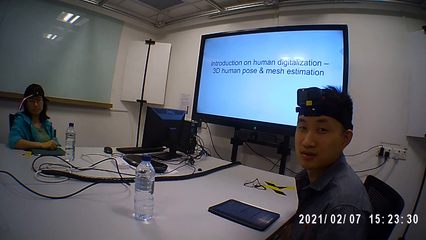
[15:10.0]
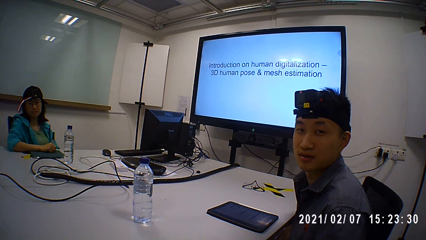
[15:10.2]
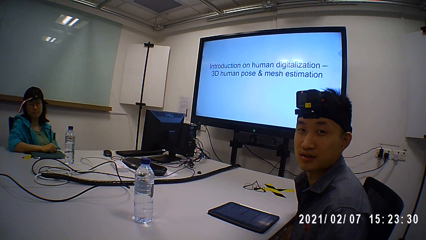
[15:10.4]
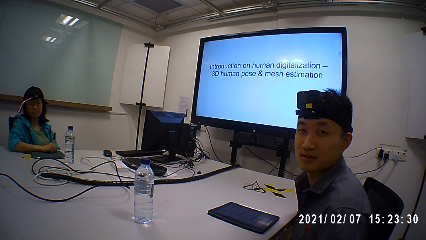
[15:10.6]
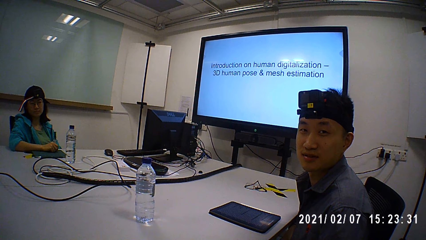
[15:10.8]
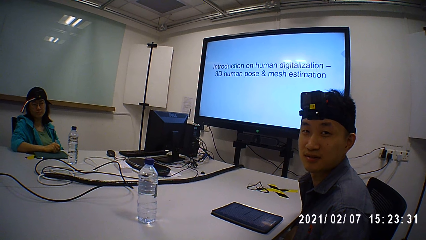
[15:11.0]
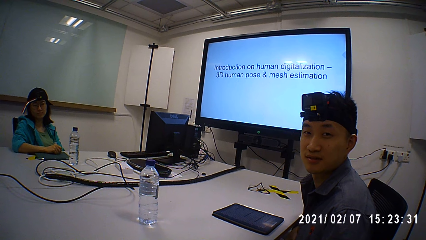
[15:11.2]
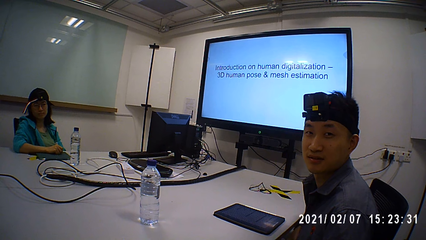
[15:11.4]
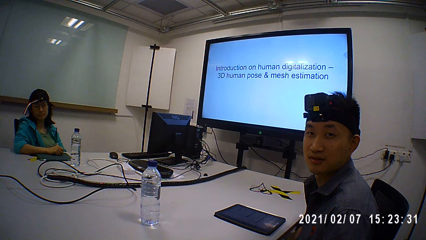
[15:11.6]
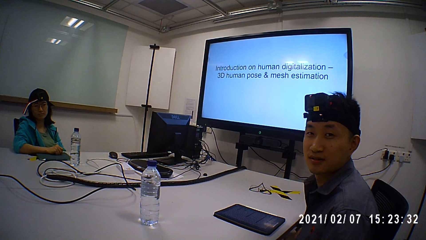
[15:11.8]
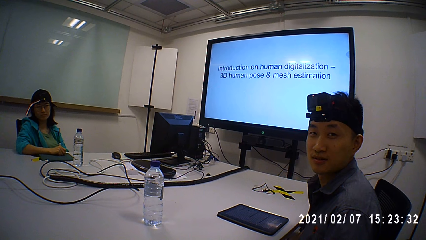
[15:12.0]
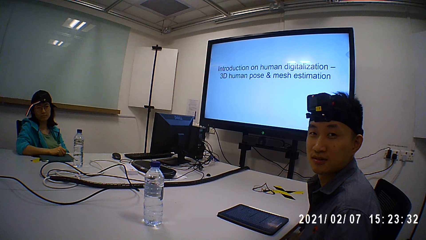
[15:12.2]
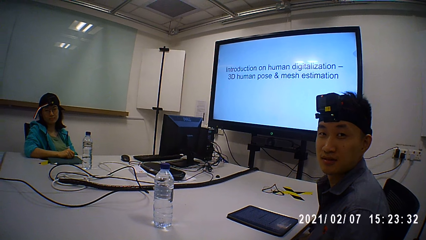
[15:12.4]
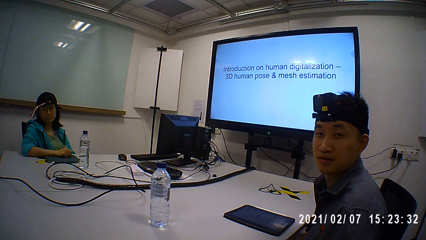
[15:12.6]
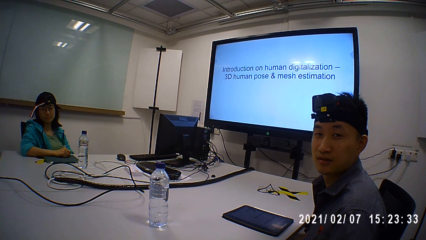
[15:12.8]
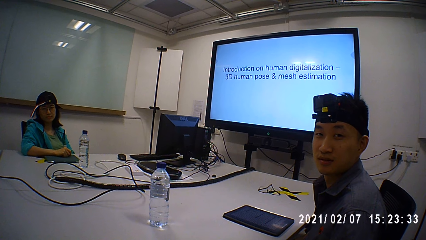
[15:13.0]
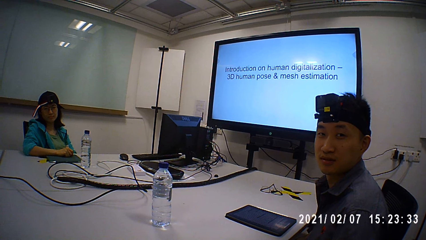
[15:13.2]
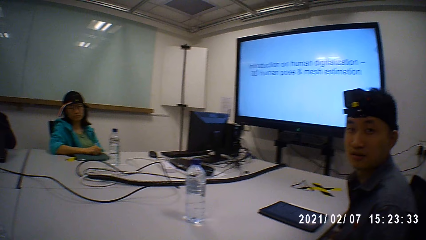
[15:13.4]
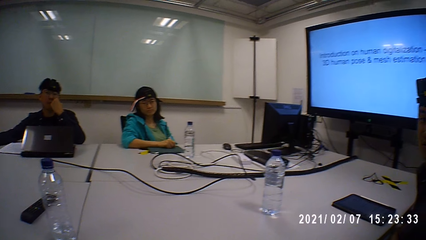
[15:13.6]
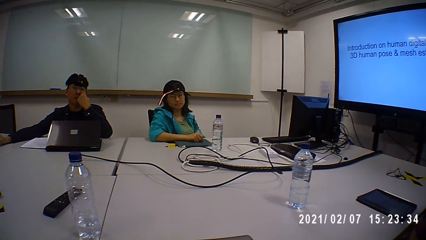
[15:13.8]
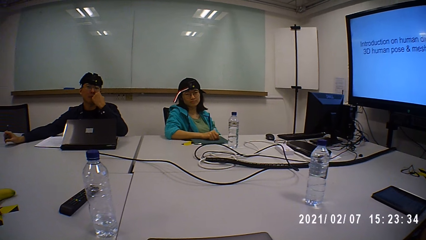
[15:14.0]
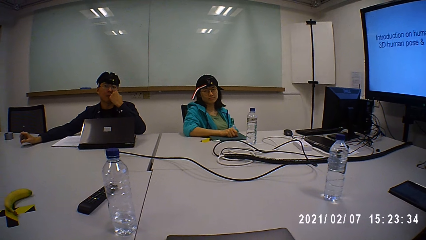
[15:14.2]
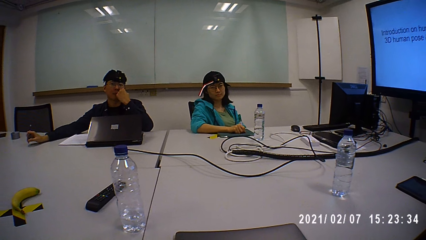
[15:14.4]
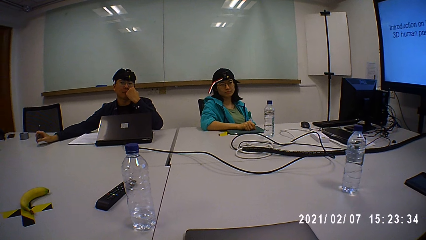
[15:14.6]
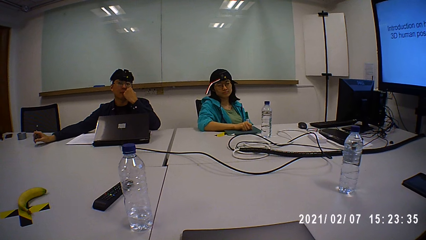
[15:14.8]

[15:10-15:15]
The camera wearer talks to a person and another person and a third person.

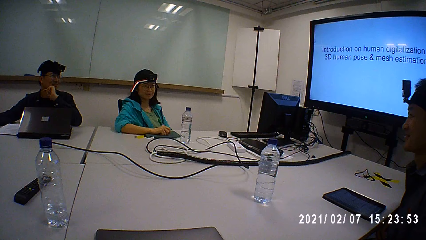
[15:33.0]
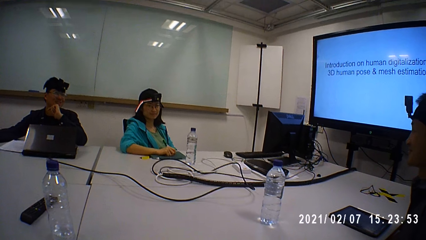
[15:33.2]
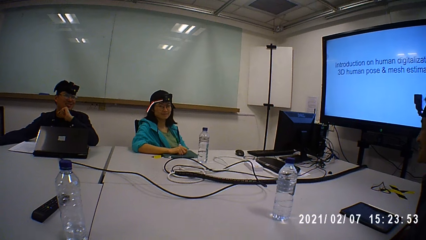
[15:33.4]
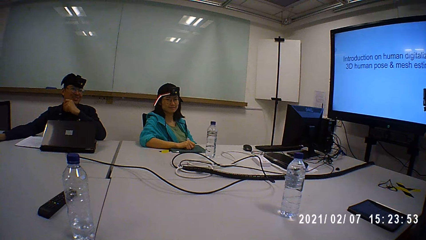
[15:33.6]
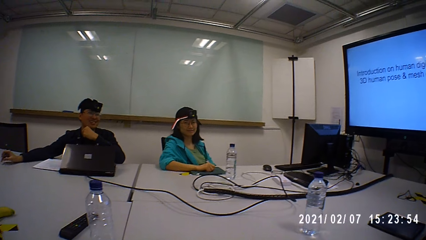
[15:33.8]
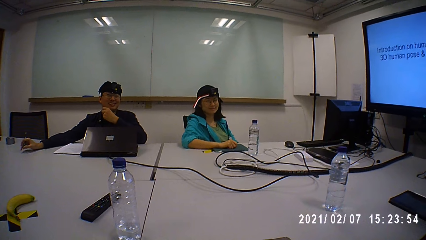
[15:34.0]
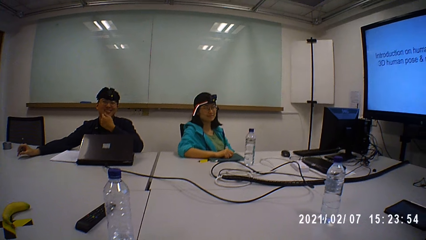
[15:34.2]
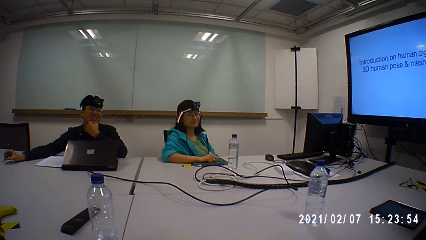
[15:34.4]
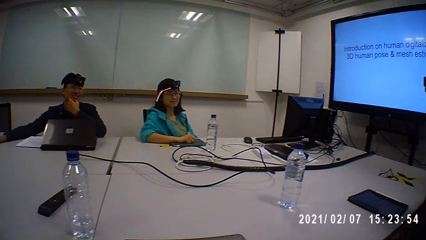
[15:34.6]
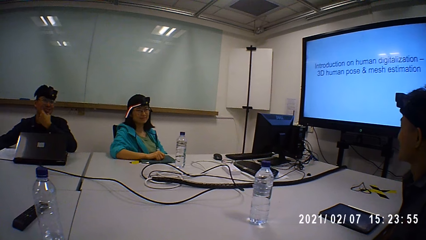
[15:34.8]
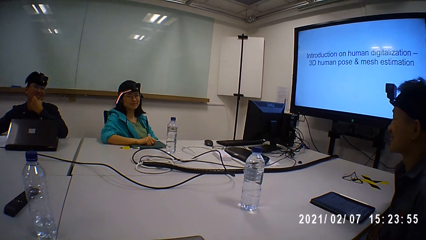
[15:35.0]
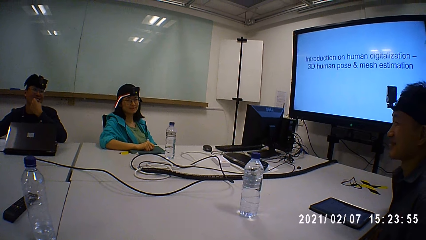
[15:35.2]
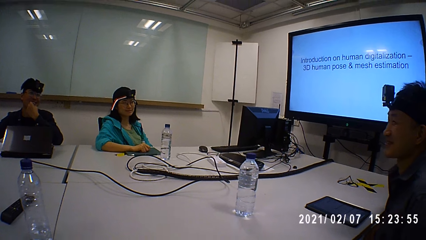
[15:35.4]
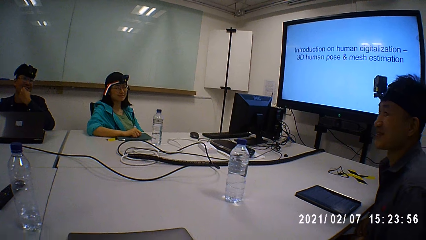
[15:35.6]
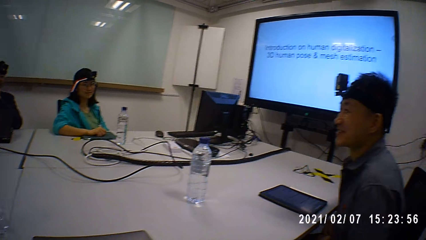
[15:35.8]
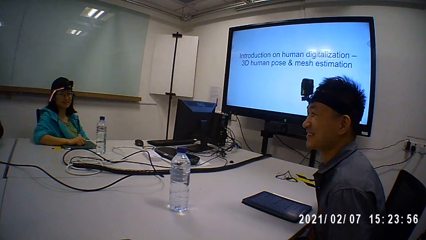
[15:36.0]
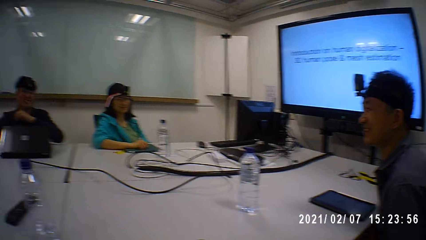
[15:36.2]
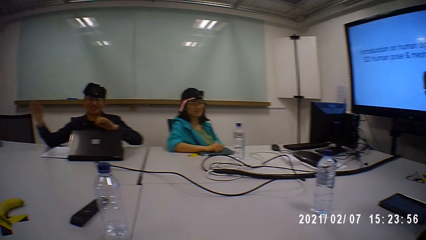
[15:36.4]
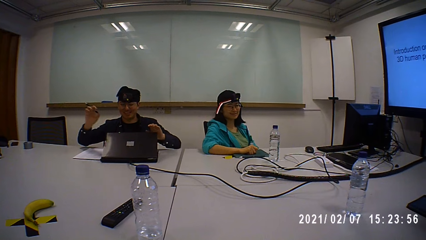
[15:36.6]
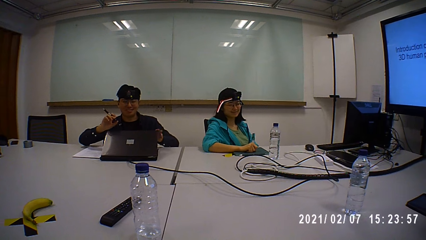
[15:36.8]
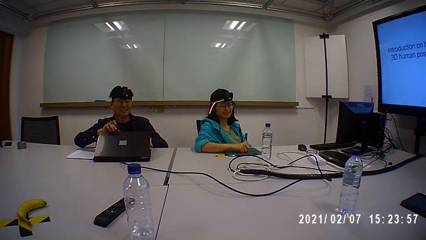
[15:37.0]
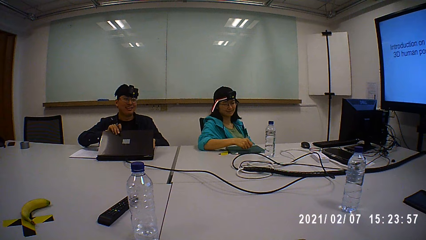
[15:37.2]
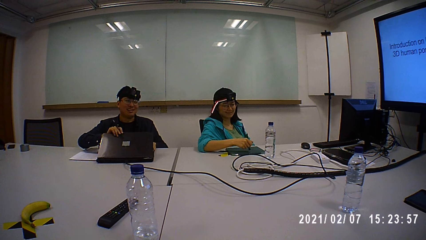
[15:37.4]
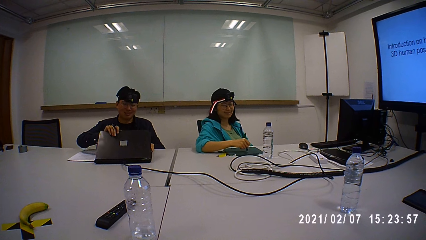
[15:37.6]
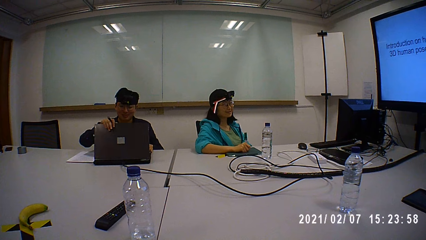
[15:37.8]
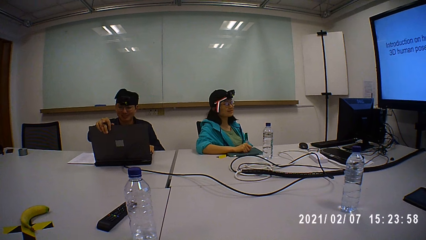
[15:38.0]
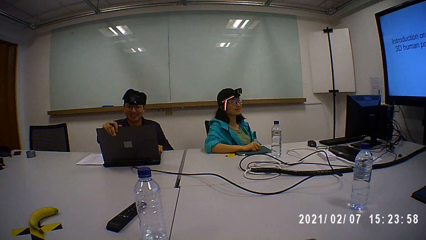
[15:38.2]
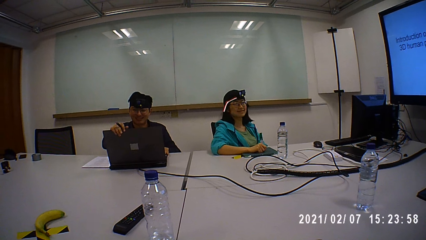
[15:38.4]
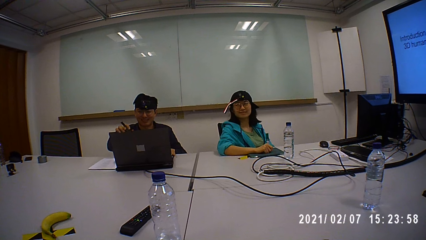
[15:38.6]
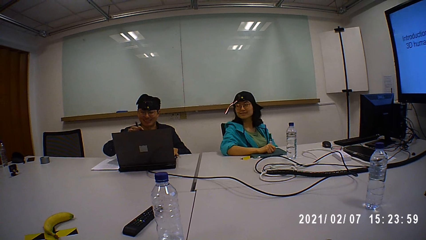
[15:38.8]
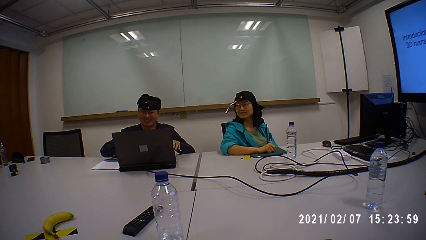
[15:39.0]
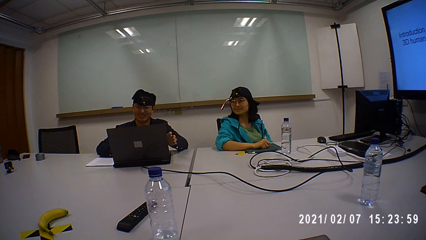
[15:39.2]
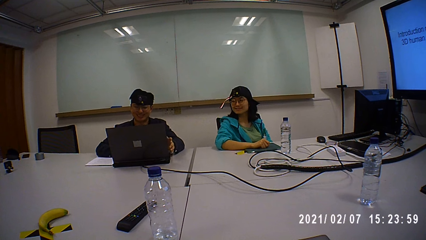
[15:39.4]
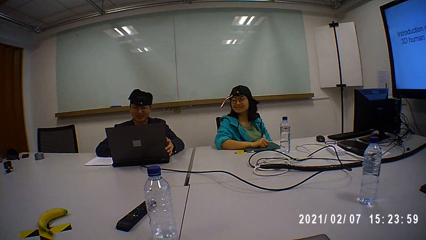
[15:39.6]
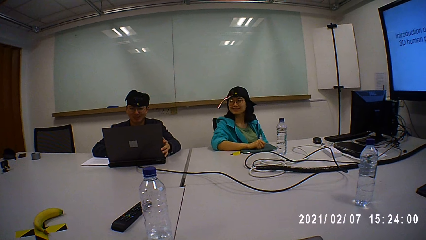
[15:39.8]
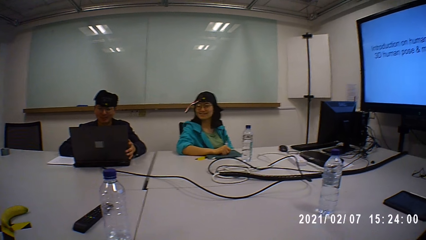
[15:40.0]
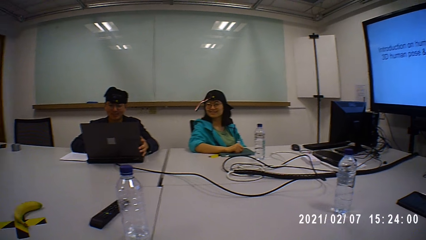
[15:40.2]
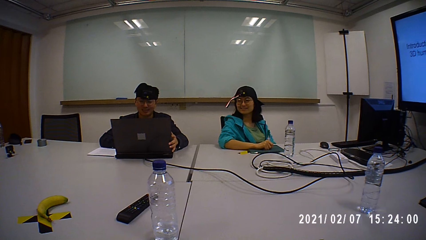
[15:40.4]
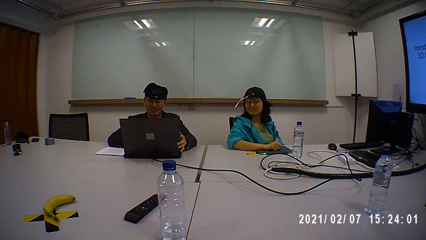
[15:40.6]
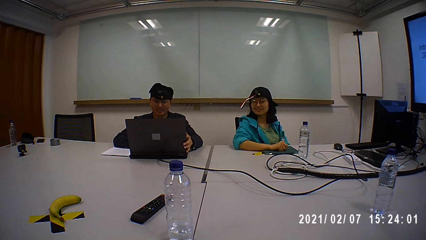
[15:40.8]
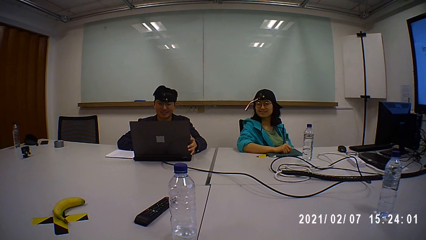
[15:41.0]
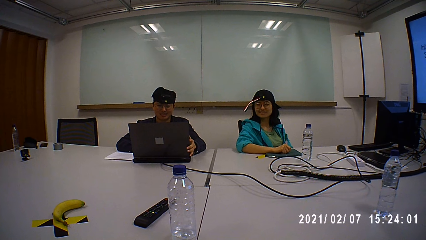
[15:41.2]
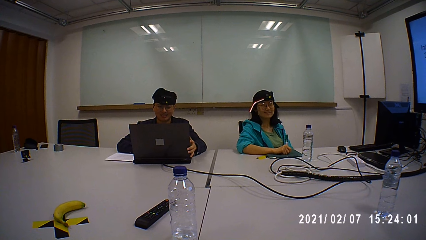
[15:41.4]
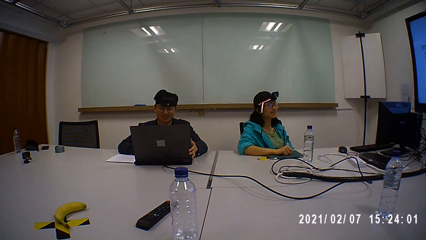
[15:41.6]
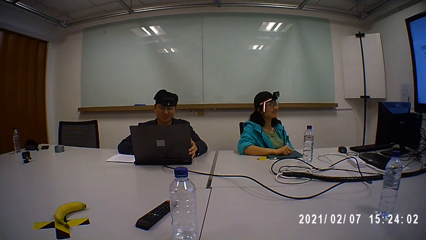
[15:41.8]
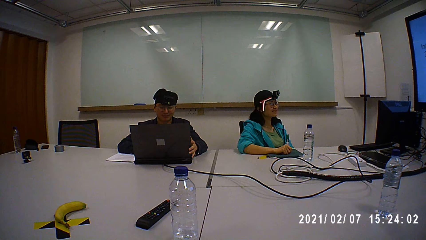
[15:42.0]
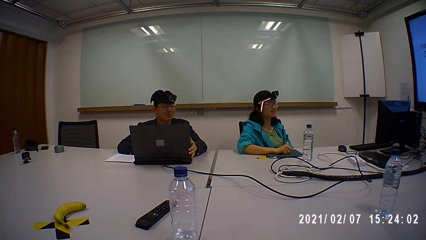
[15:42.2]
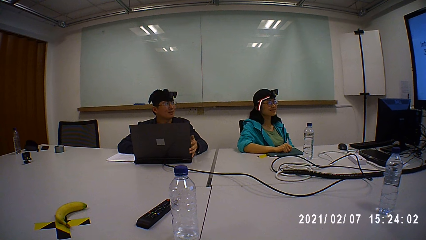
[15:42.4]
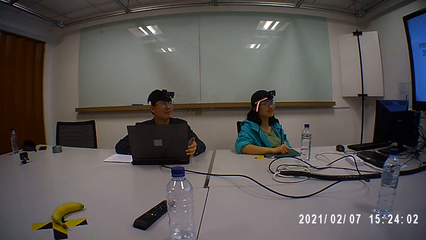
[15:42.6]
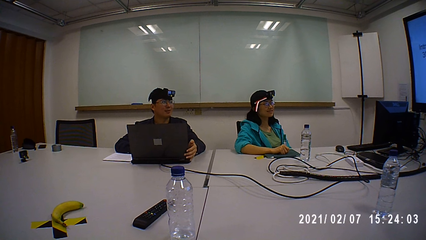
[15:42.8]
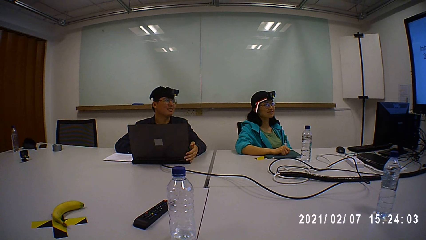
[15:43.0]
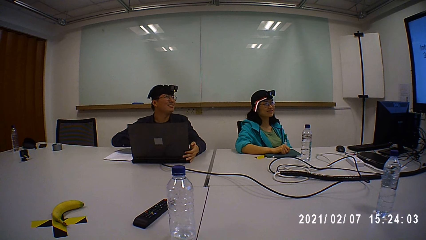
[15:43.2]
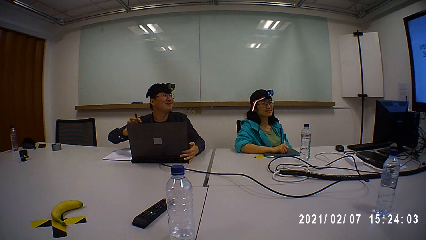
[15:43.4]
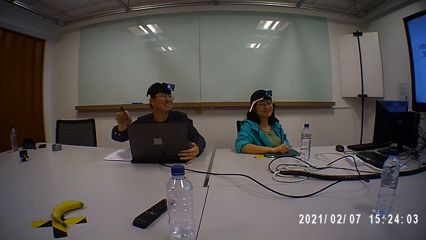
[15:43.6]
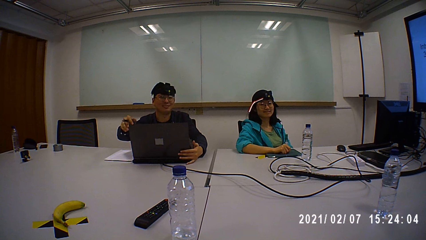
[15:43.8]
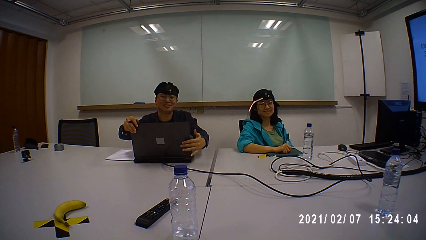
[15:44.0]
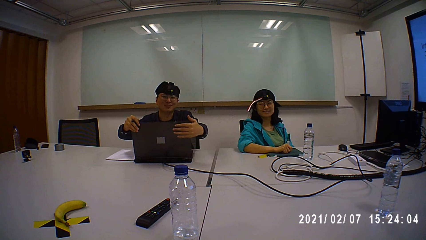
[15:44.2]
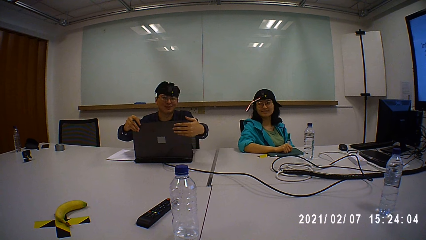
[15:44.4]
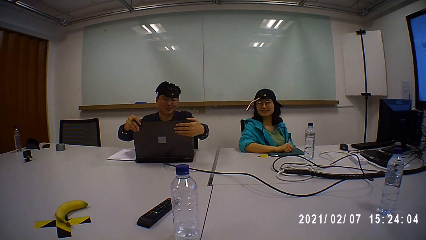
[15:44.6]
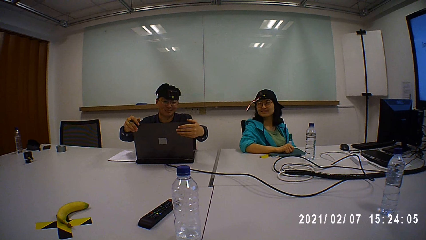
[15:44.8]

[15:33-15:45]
The camera wearer shakes. They look around. A person opens the laptop. The person scrolls the laptop.
